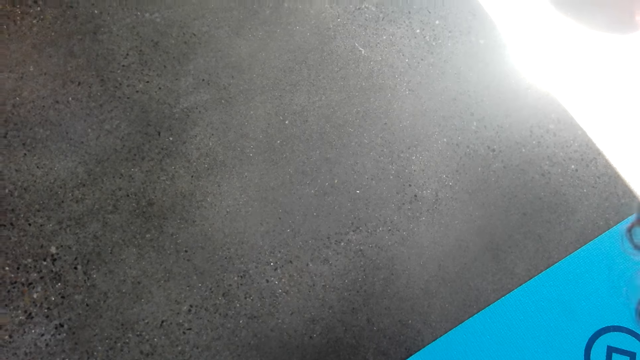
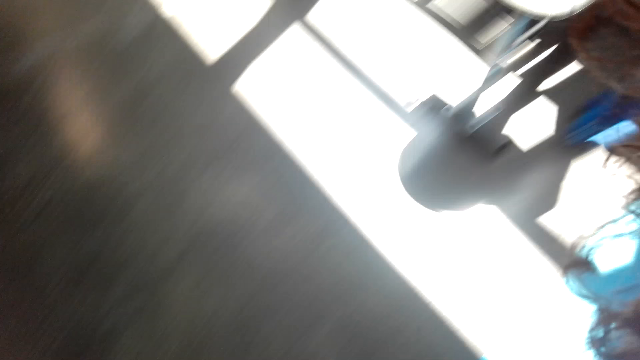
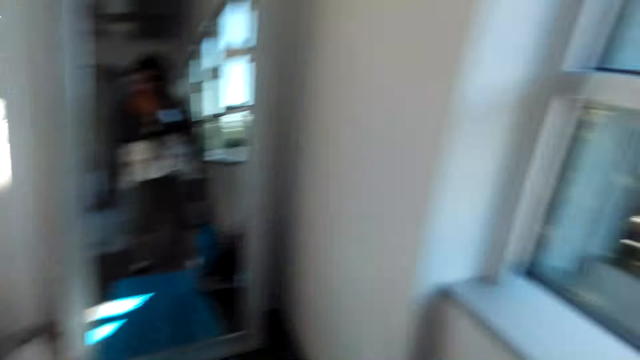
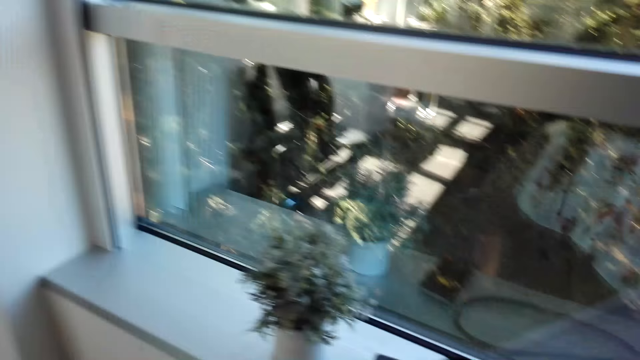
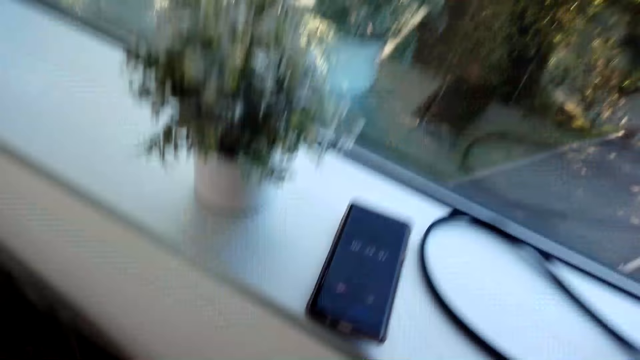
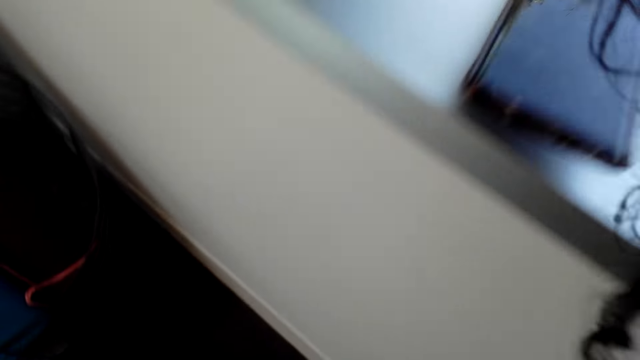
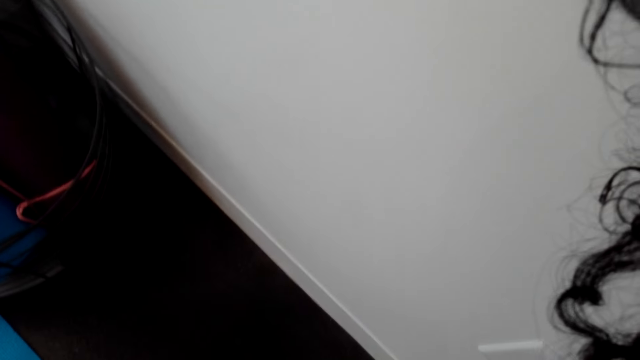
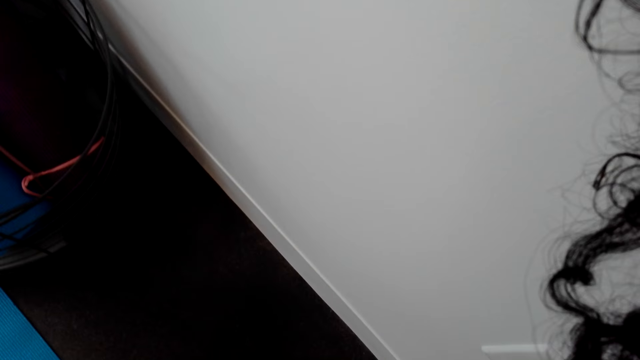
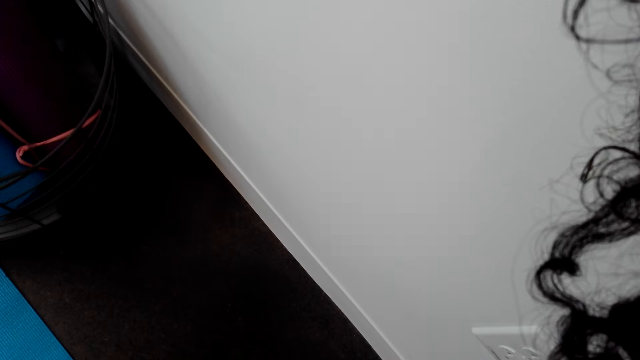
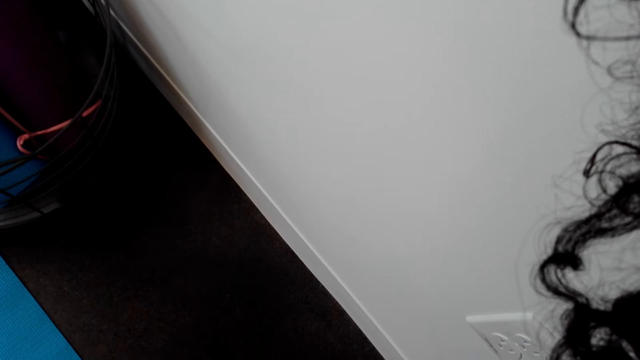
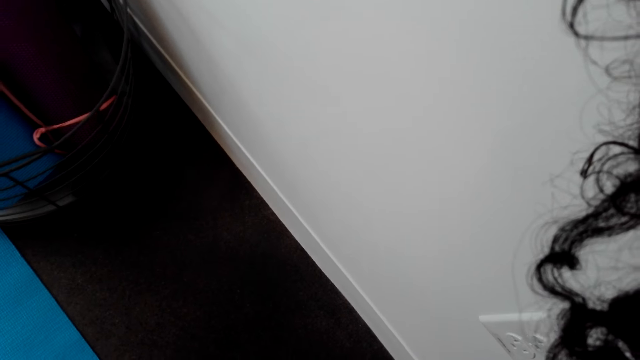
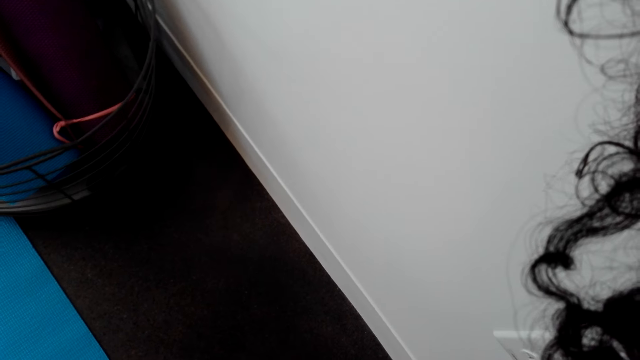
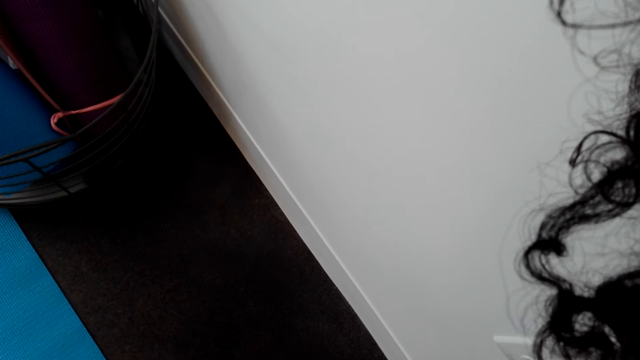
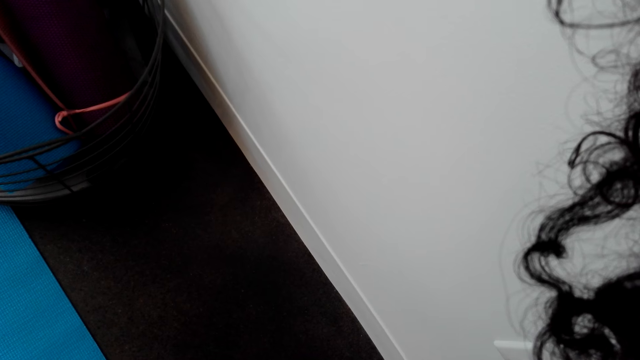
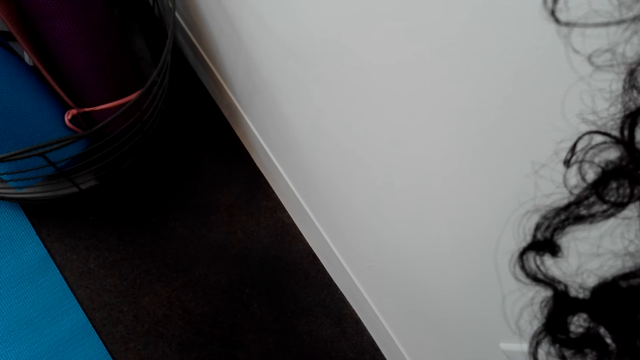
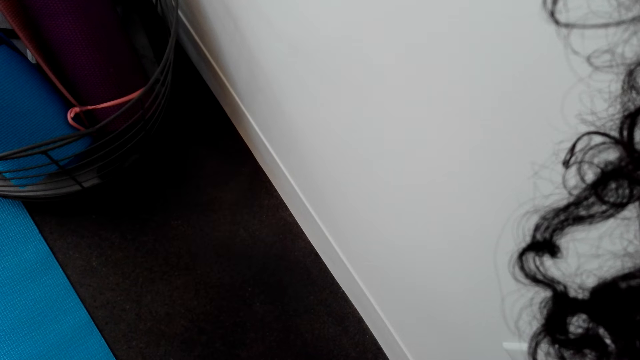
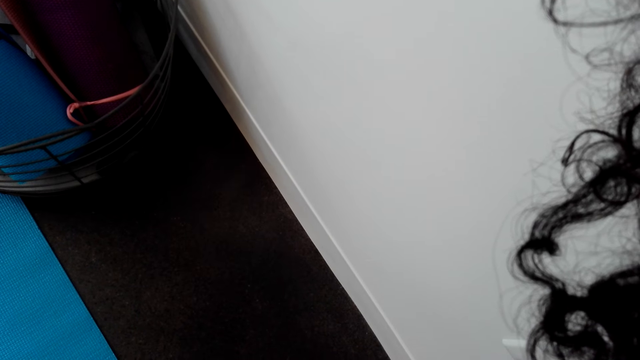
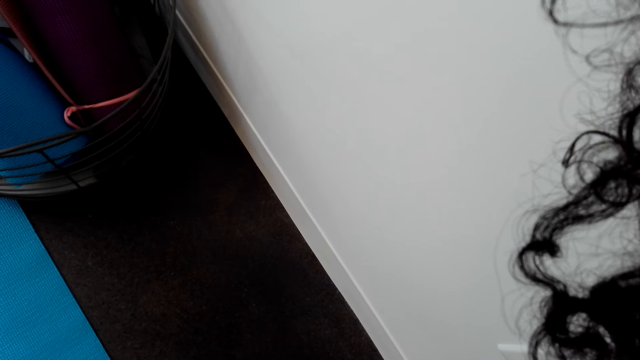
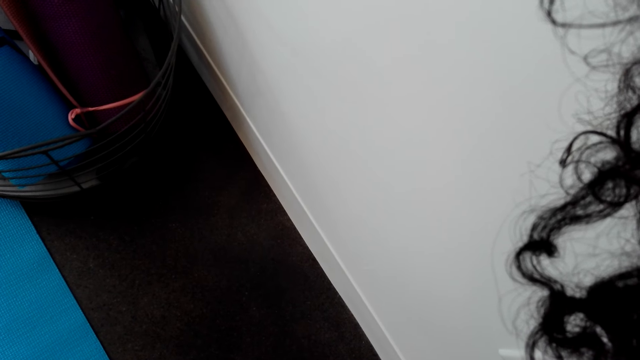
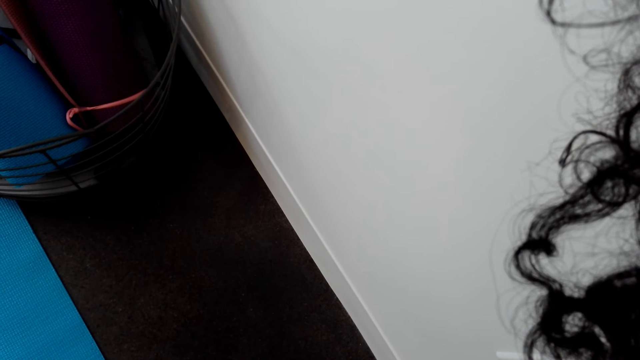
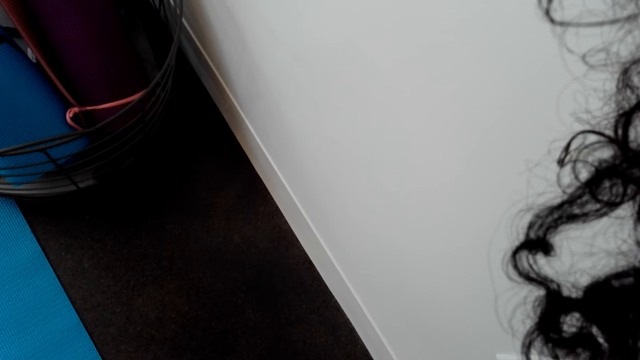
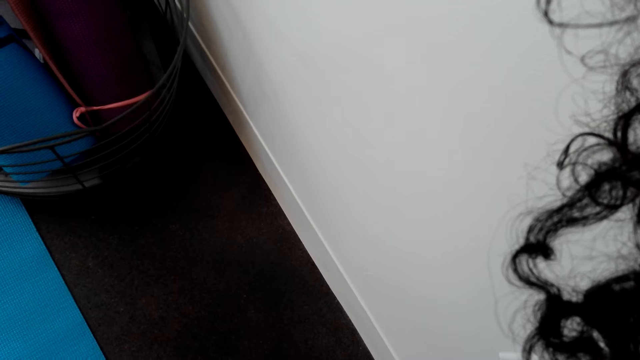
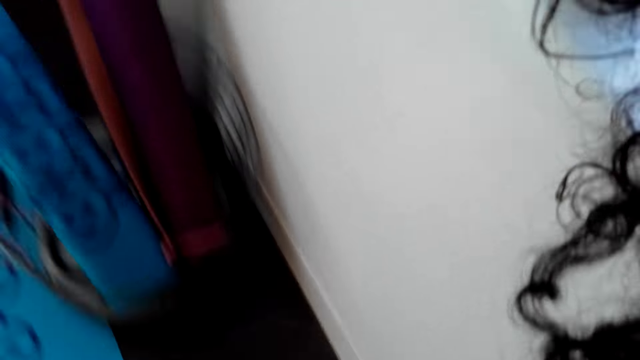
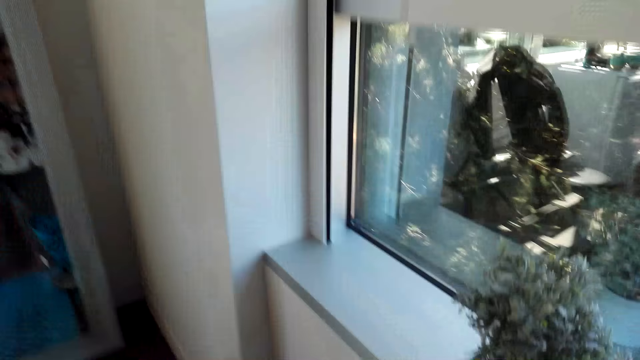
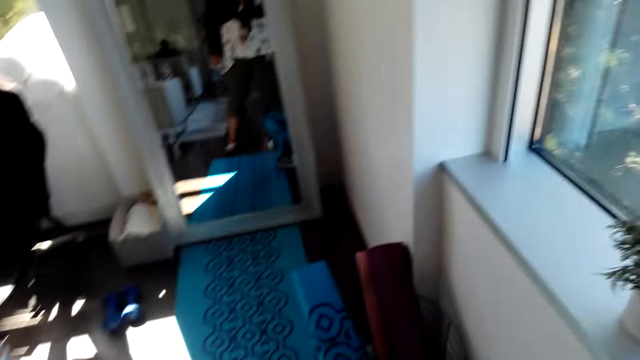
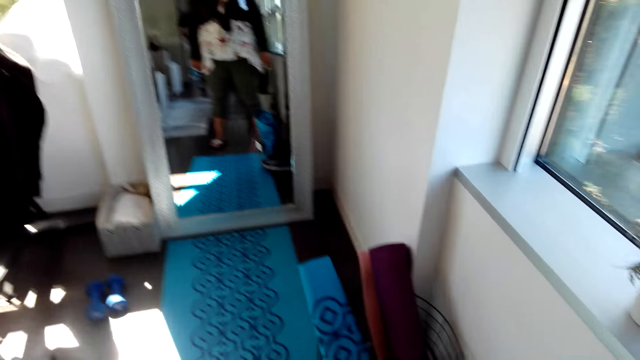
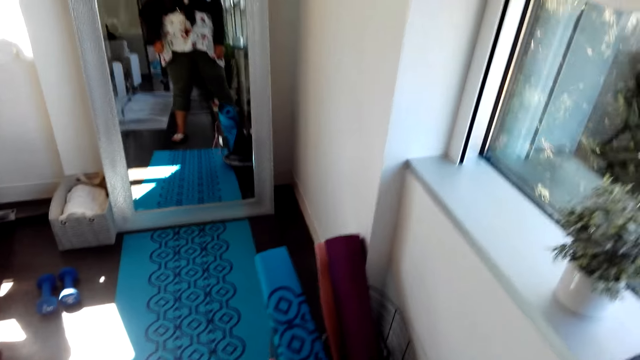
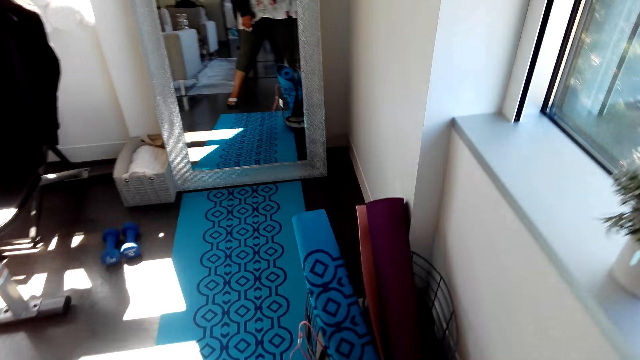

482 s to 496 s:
The camera wearer looks around the room. They do exercise.

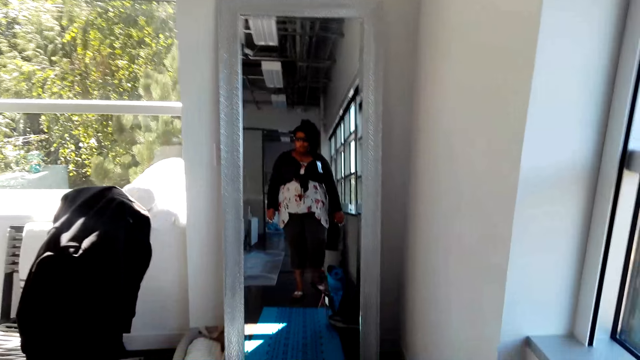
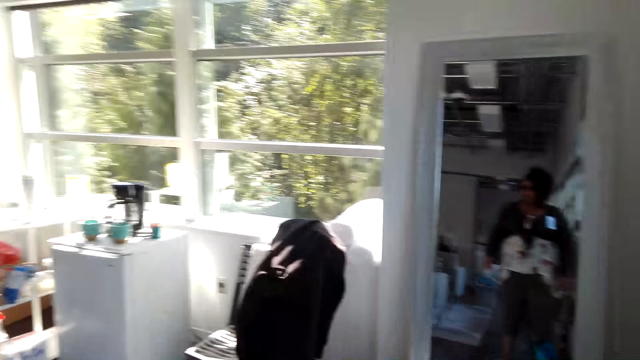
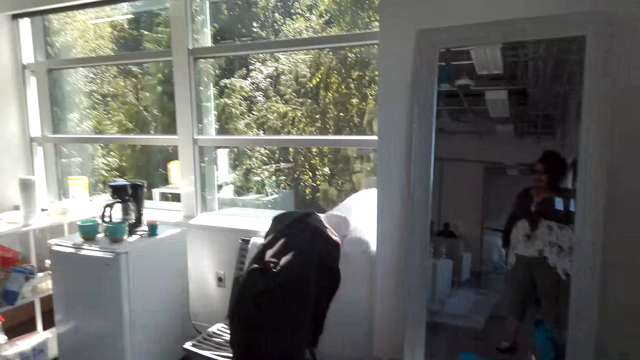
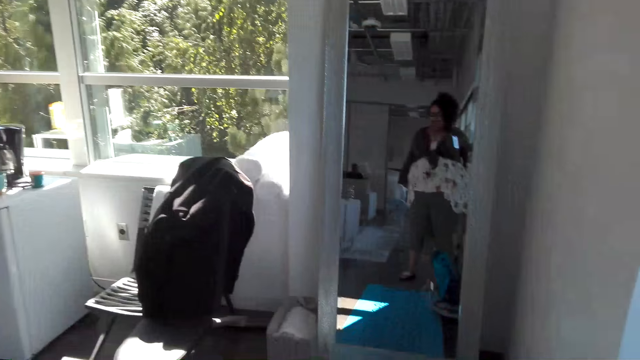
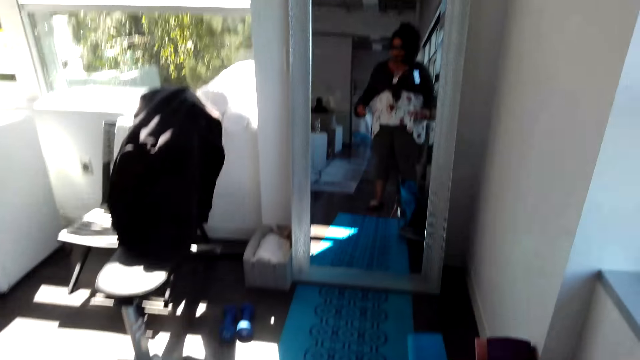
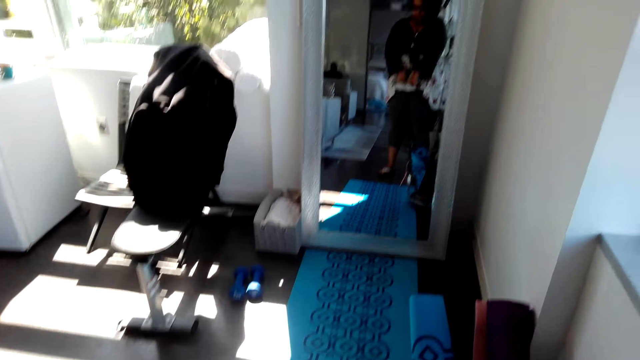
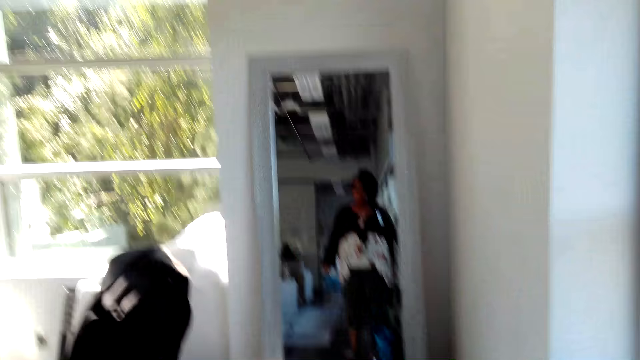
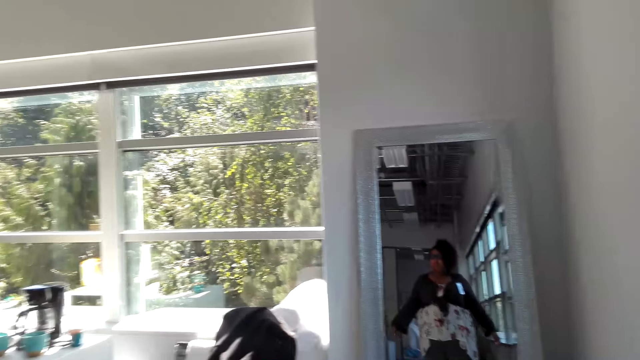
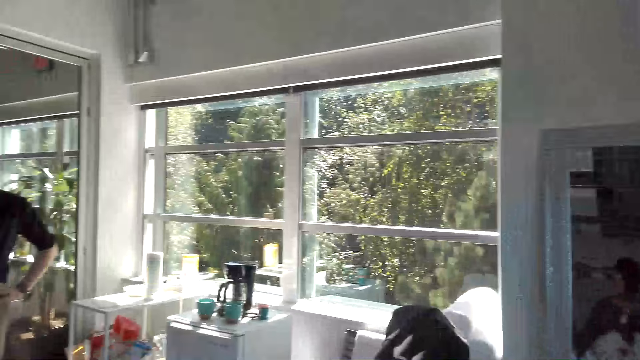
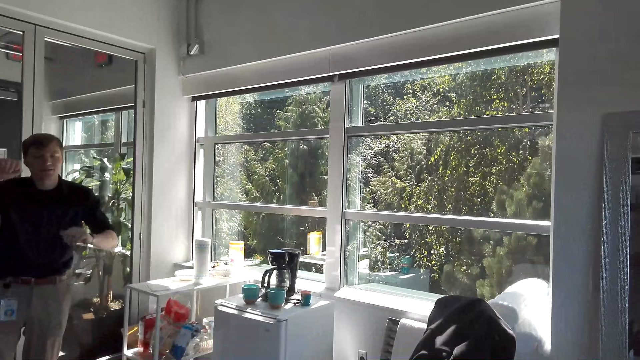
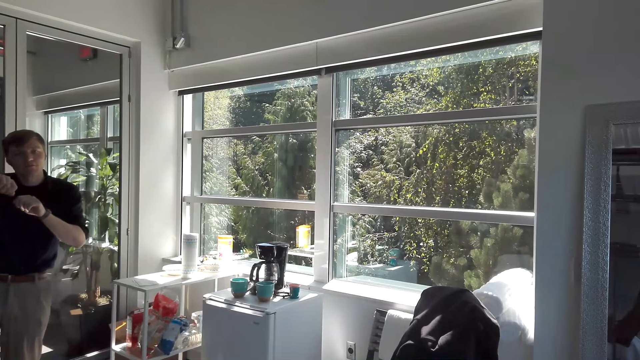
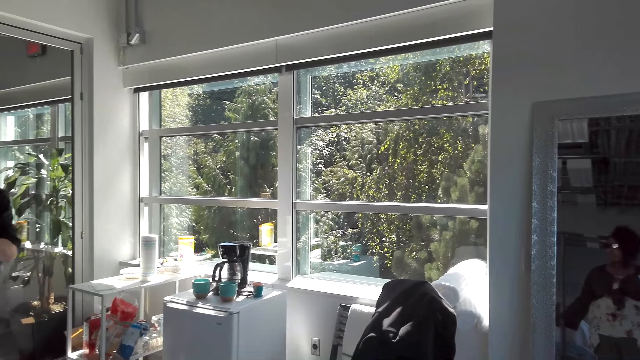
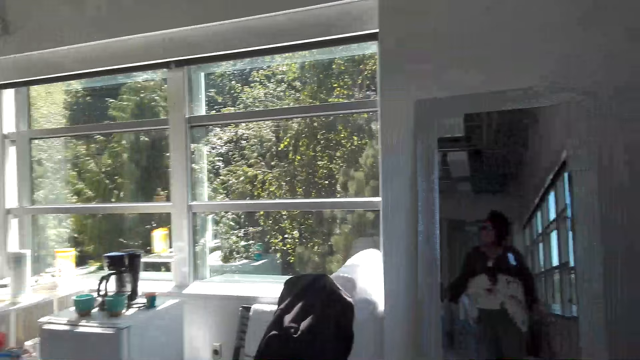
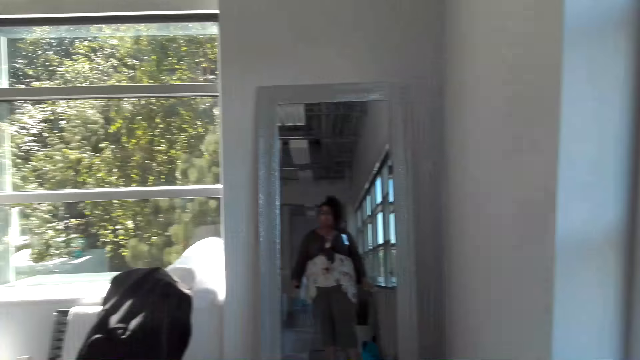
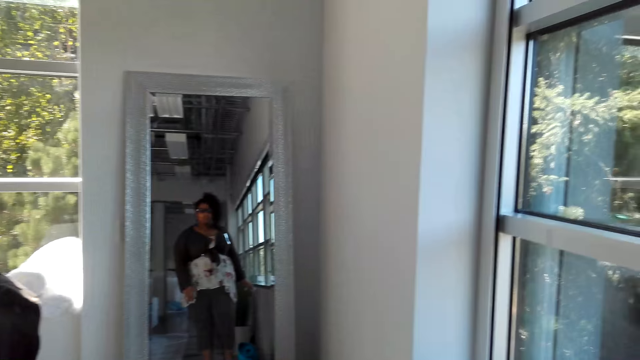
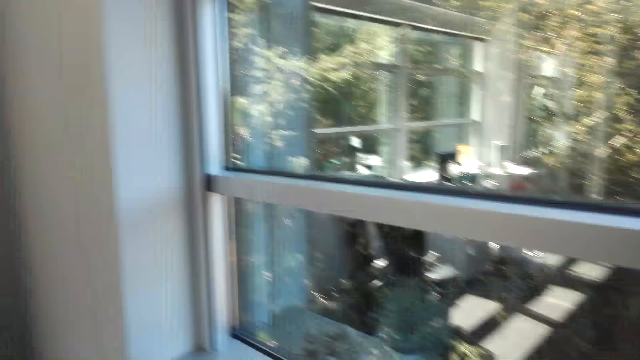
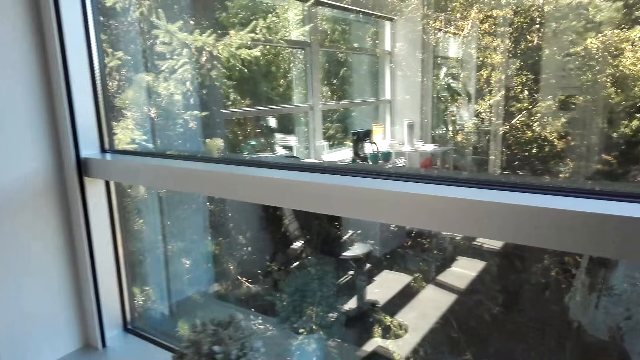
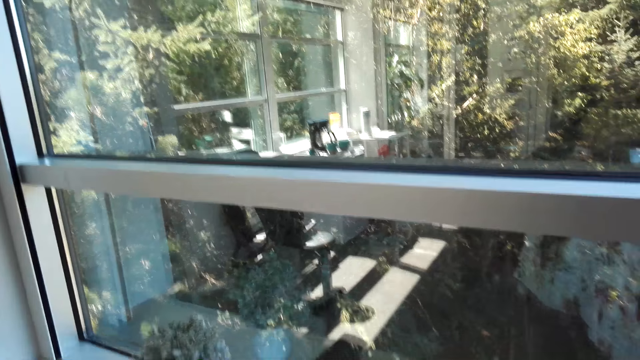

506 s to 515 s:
The camera wearer talks to a man. The camera wearer looks around.
